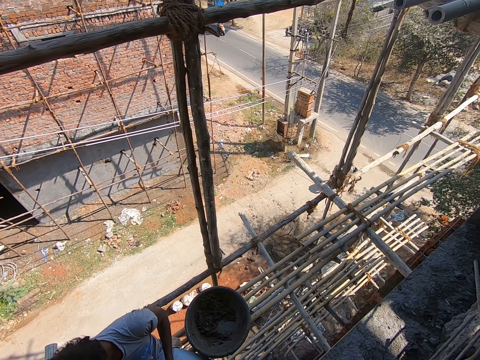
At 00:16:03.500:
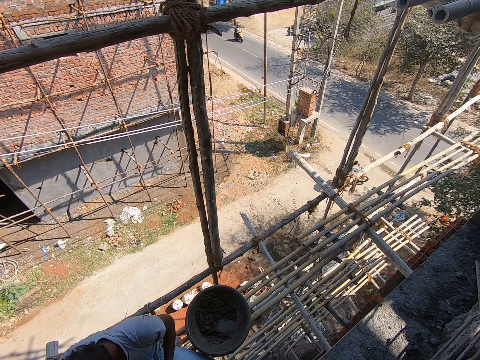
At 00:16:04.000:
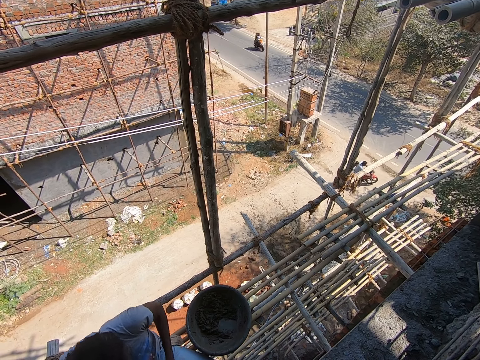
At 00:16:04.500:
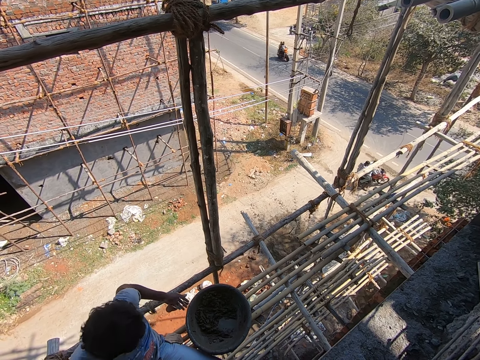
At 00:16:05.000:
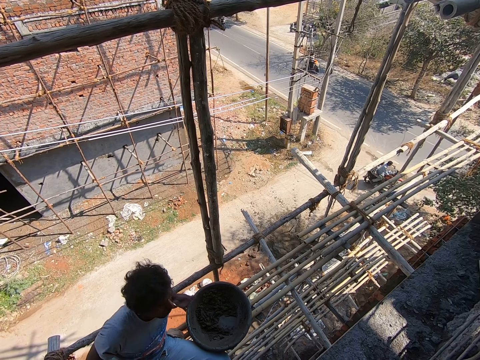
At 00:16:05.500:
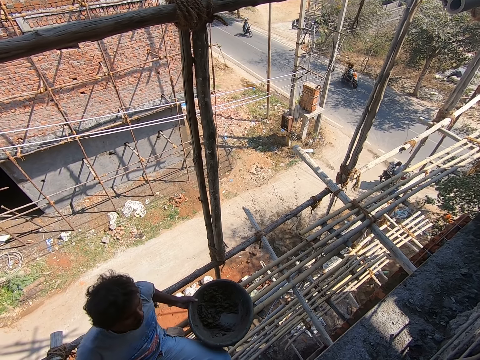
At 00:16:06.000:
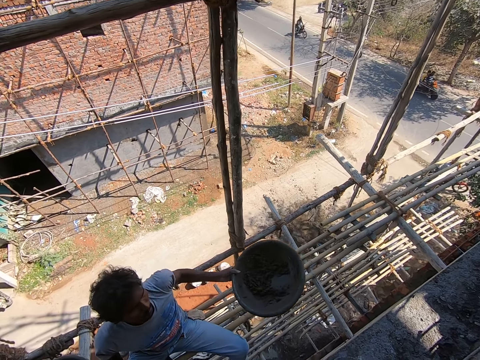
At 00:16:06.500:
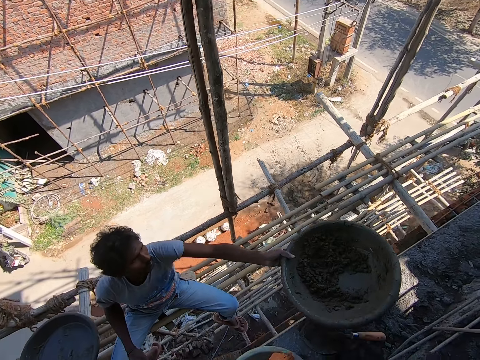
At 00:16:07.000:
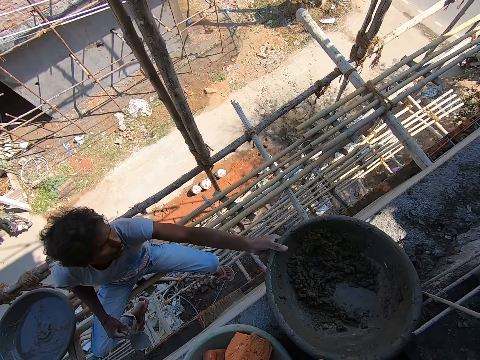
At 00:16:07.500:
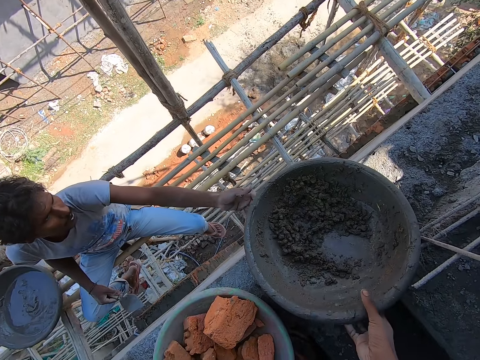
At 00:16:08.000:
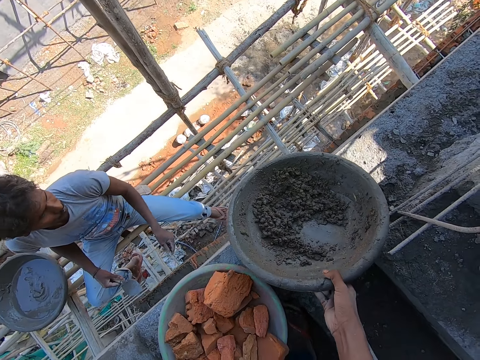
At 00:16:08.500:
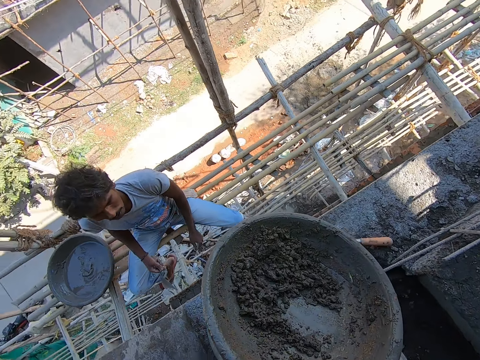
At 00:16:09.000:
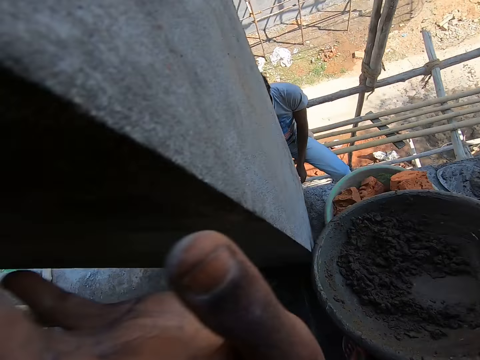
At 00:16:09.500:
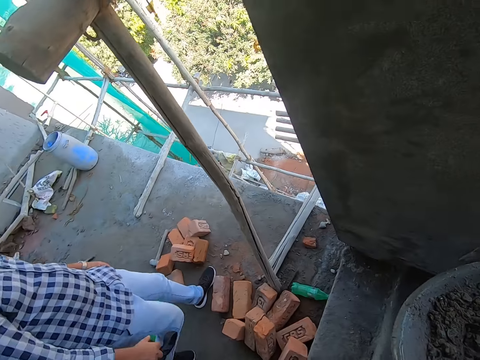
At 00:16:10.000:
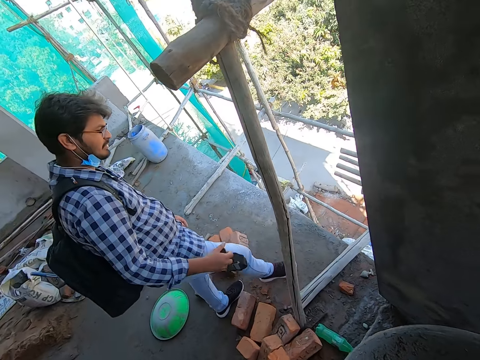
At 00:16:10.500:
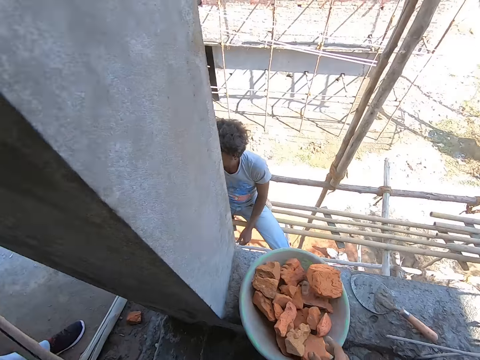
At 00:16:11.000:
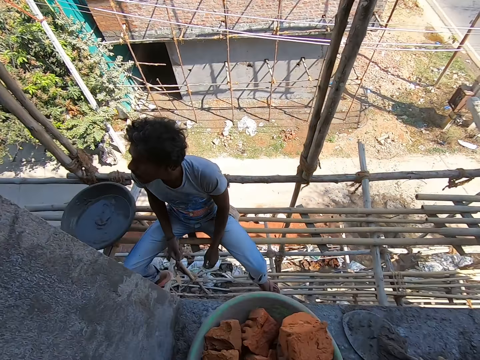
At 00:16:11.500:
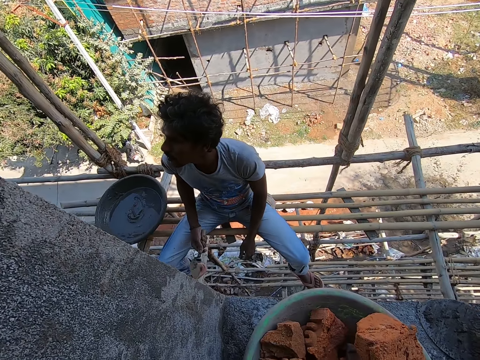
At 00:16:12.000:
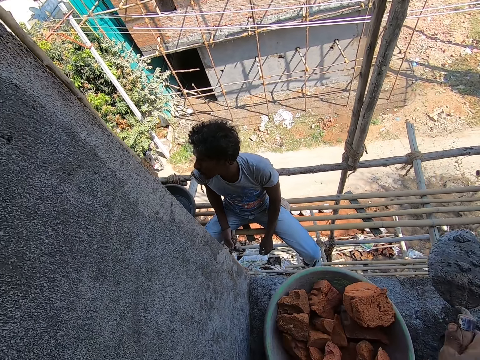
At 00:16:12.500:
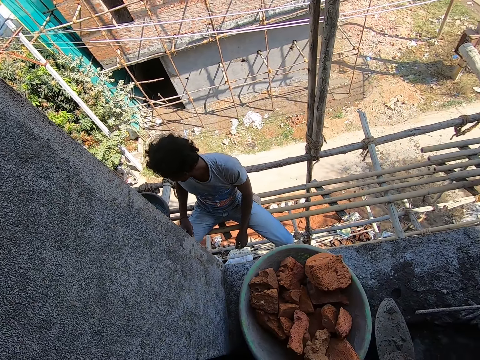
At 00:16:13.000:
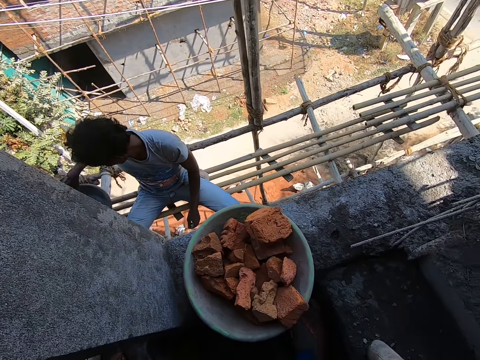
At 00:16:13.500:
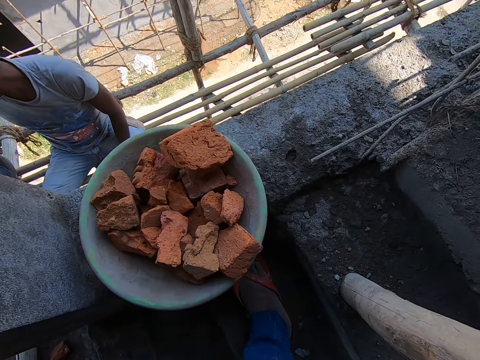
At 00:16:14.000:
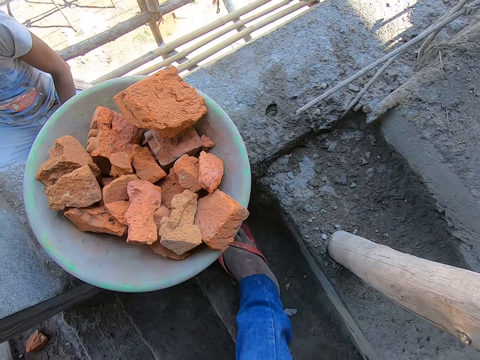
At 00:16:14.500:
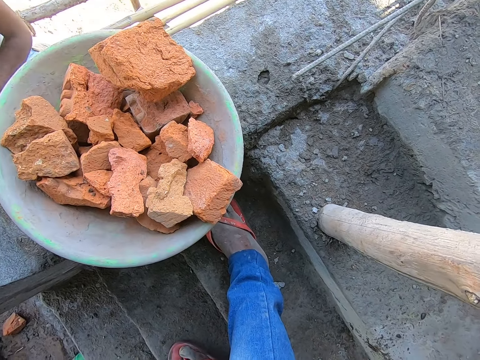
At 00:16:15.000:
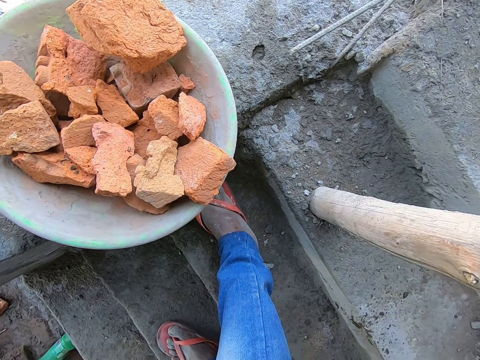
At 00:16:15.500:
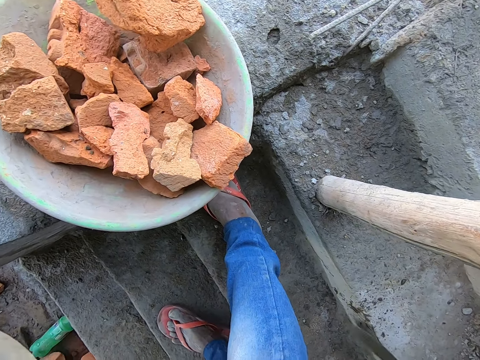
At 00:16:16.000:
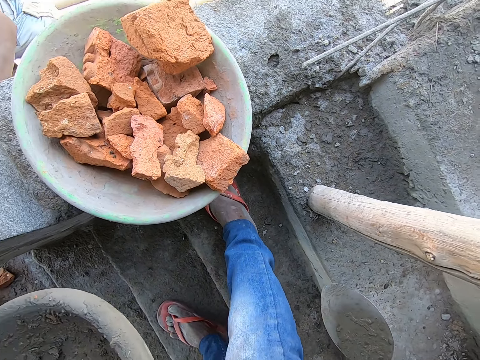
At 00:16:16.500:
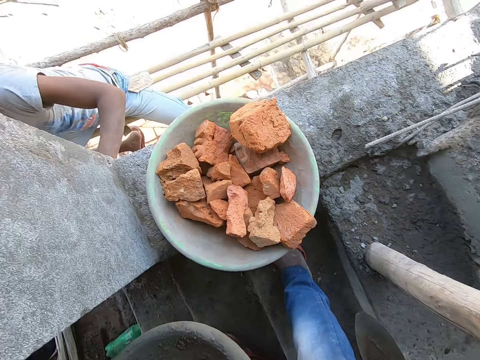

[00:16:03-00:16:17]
The man carries the head pan from the bamboo scaffold with his left hand. The man places the head pan on the wall with his left hand. The camera wearer picks the head pan from the wall with his right hand. Another man pulls the basin. A third man walks. The second man stares. The camera wearer picks cement with a trowel. He hits the brick trowel on a stairway with his right hand.

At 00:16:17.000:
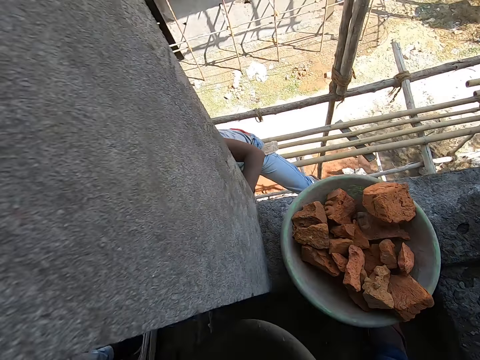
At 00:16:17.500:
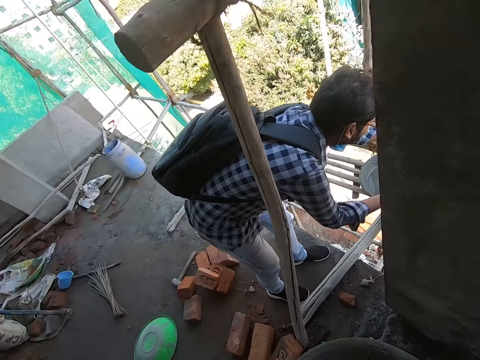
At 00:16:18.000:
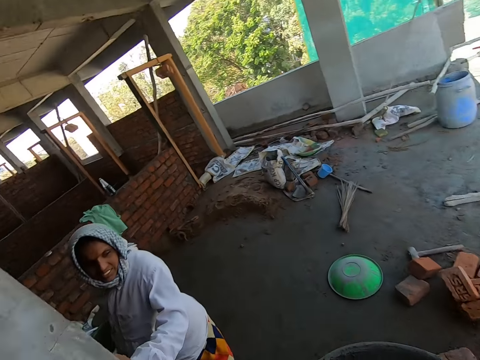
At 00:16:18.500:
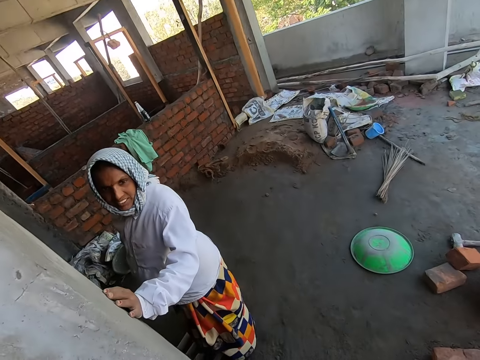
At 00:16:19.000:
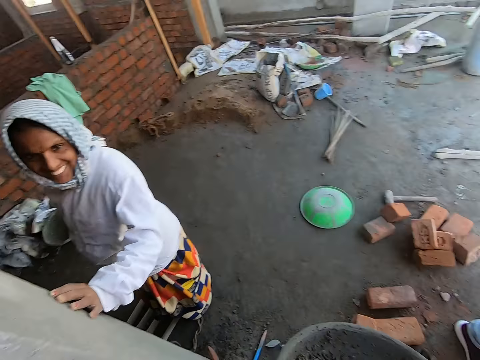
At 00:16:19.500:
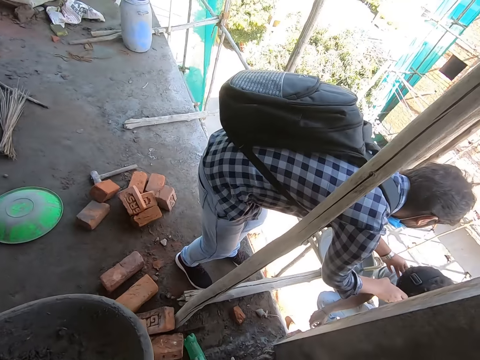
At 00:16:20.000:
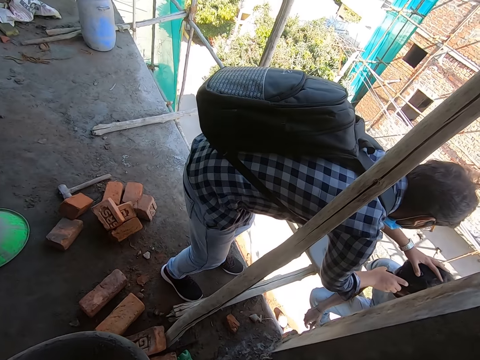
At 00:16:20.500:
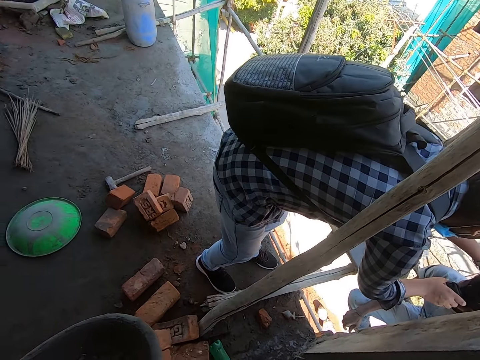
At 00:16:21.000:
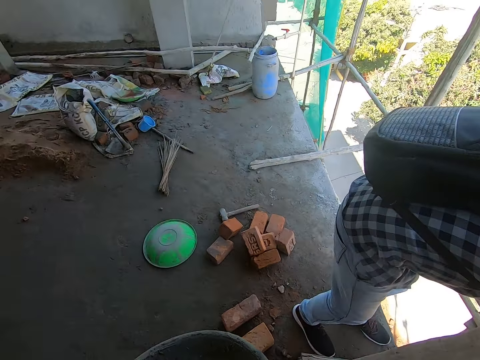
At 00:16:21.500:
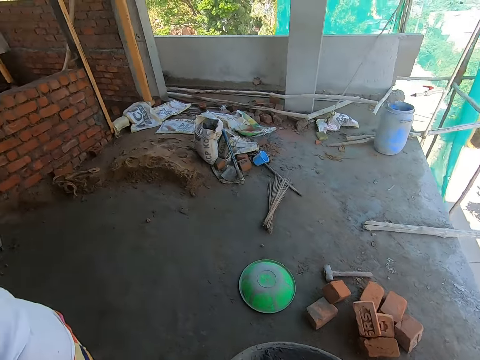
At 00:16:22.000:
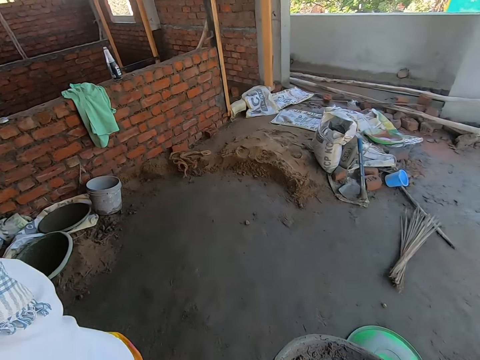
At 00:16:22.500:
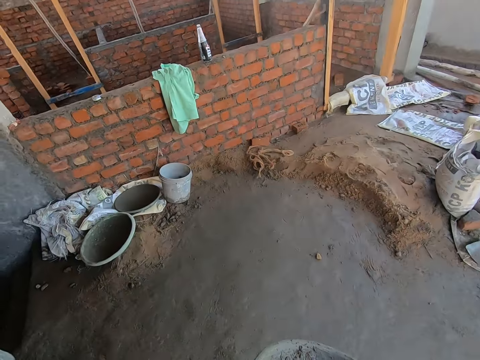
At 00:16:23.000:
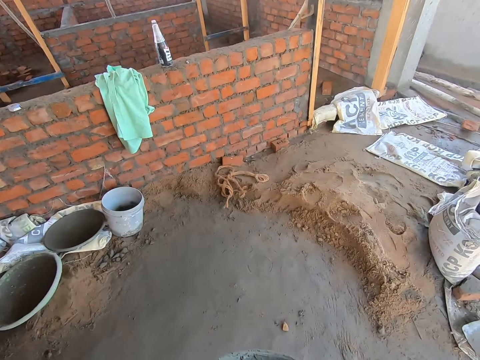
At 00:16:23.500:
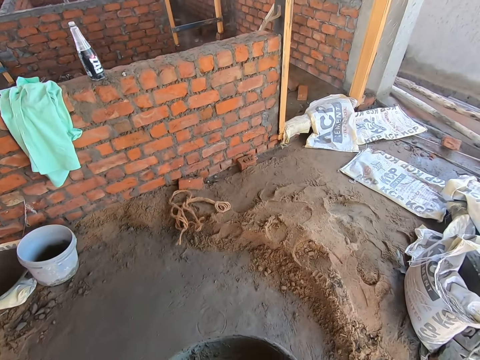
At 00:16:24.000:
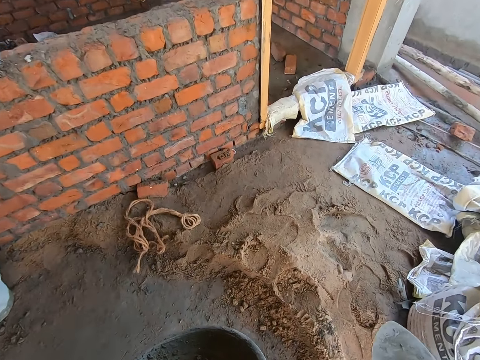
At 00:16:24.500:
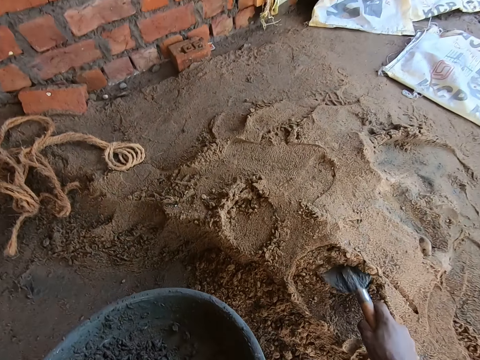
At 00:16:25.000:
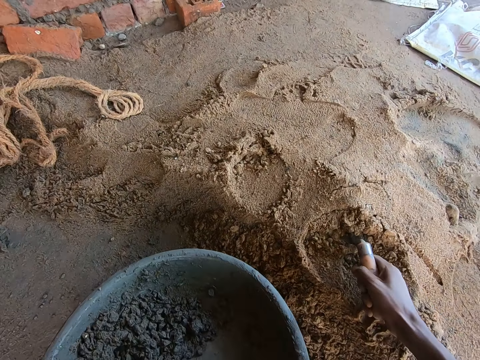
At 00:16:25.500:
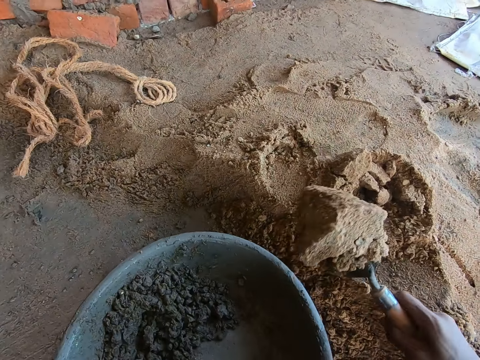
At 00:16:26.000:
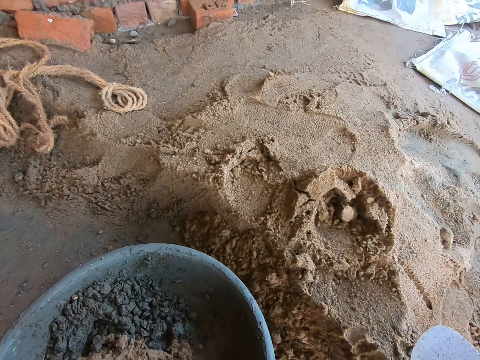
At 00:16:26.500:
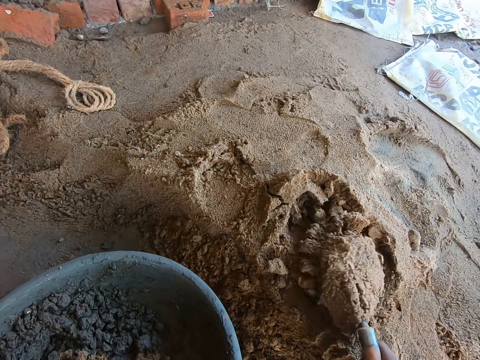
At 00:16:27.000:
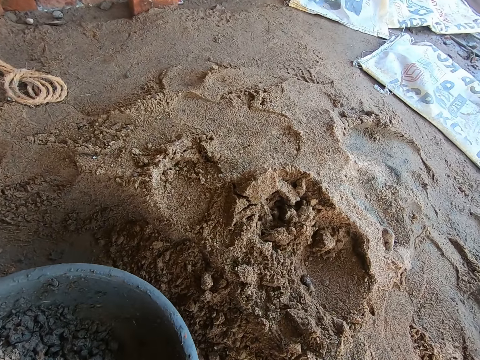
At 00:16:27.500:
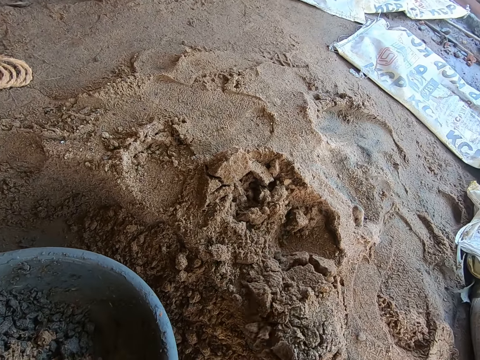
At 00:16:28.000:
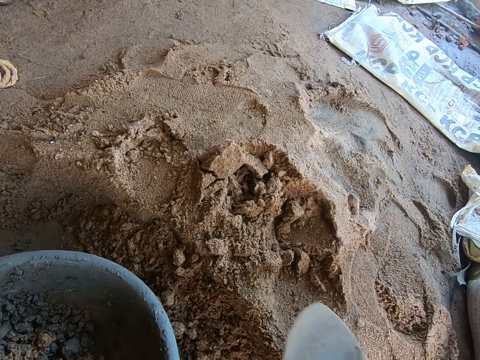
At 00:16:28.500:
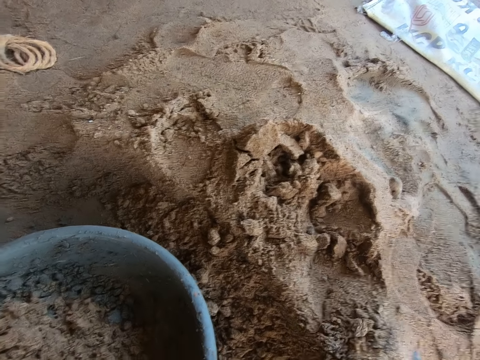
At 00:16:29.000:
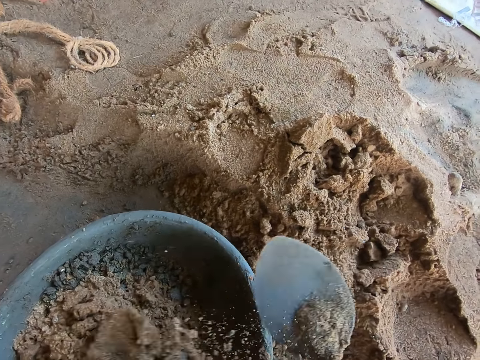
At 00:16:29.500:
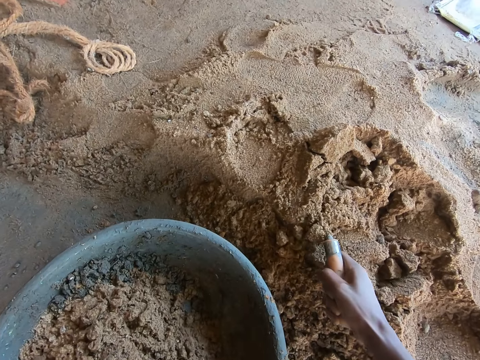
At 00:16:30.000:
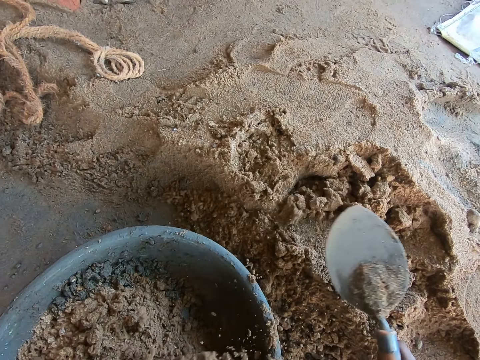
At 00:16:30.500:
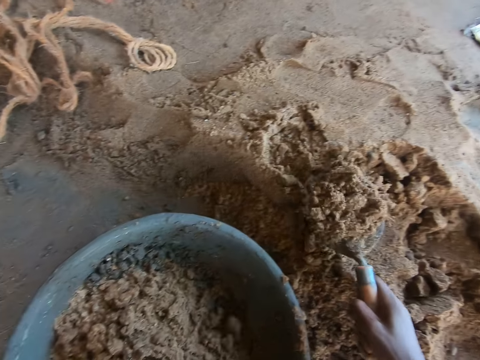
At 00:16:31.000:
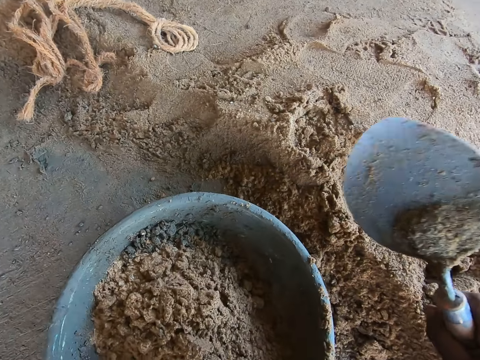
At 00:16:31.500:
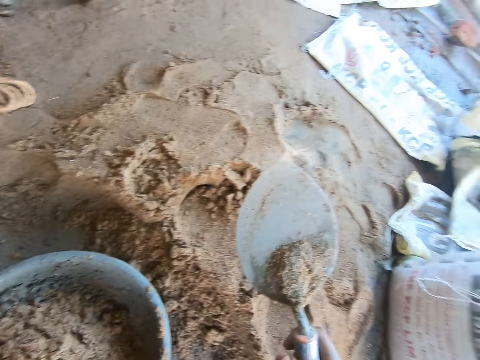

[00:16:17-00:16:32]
The woman places her left hand on the wall. Another woman stands. A man fixes a camera on another man's head with both hands. A third man holds the head. The camera wearer walks. He packs some sand from the ground with the brick trowel in his right hand and pours the sand into the head pan with the brick trowel in his right hand. He packs some sand from the ground with the brick trowel in his right hand and pours the sand into the head pan with the brick trowel in his right hand. He packs some sand from the ground with the brick trowel in his right hand and pours the sand into the head pan with the brick trowel in his right hand. He packs some sand from the ground with the brick trowel in his right hand and pours the sand into the head pan with the brick trowel in his right hand. He packs some sand from the ground with the brick trowel in his right hand and pours the sand into the head pan with the brick trowel in his right hand. He packs some sand from the ground with the brick trowel in his right hand and pours the sand into the head pan with the brick trowel in his right hand.
